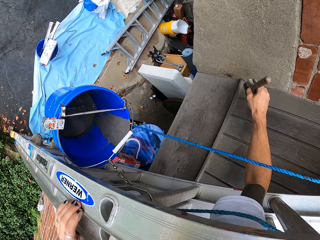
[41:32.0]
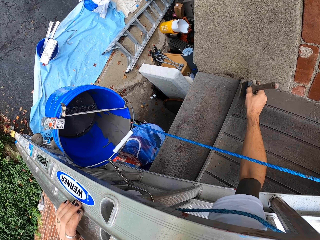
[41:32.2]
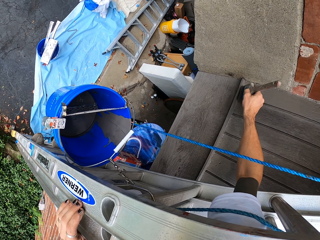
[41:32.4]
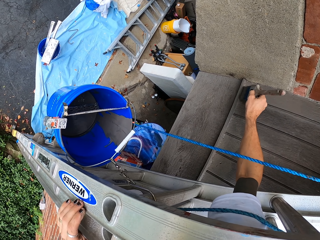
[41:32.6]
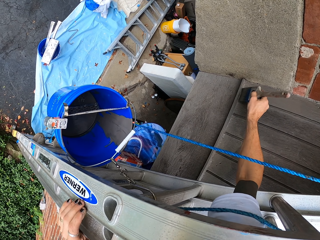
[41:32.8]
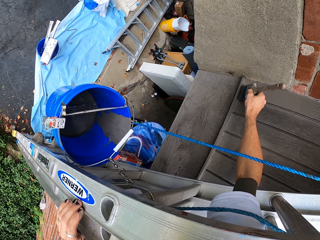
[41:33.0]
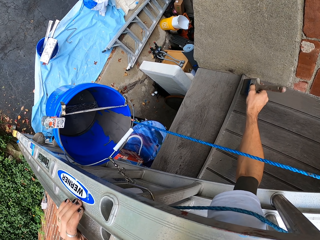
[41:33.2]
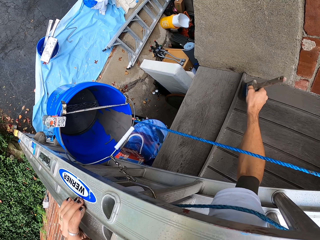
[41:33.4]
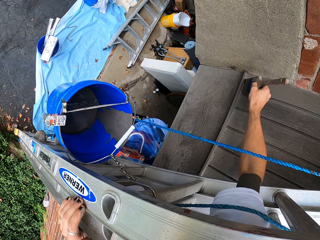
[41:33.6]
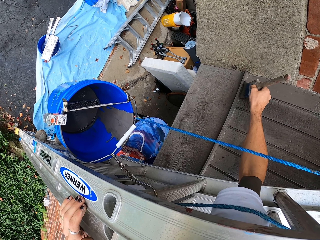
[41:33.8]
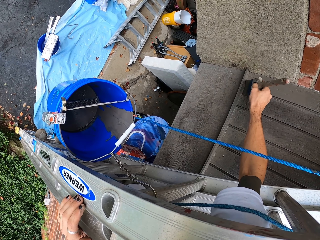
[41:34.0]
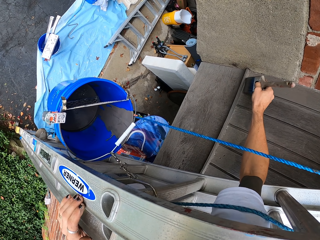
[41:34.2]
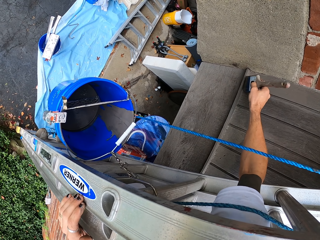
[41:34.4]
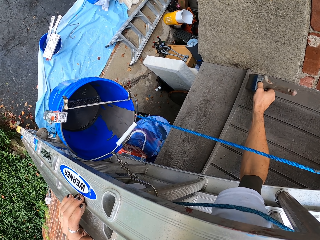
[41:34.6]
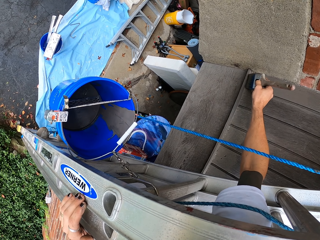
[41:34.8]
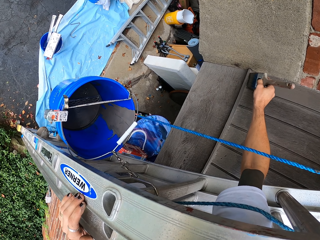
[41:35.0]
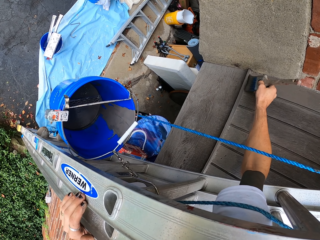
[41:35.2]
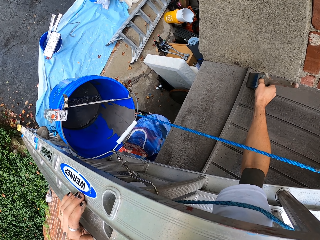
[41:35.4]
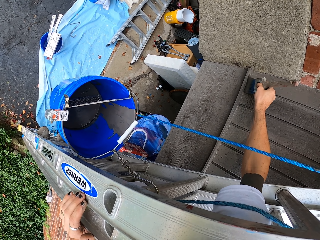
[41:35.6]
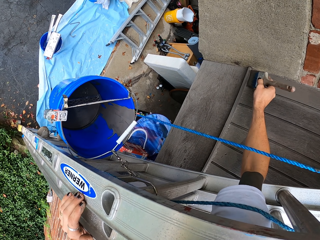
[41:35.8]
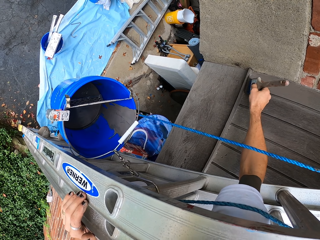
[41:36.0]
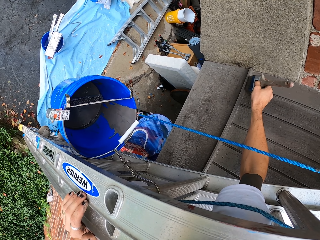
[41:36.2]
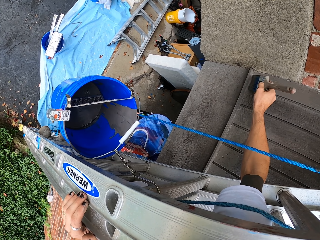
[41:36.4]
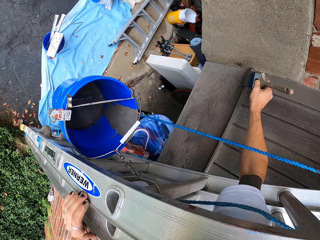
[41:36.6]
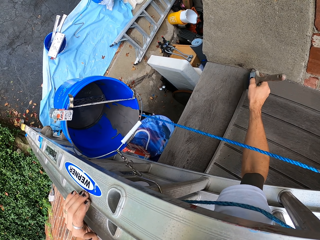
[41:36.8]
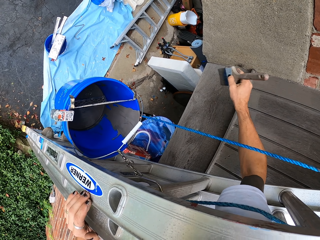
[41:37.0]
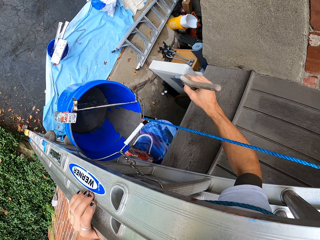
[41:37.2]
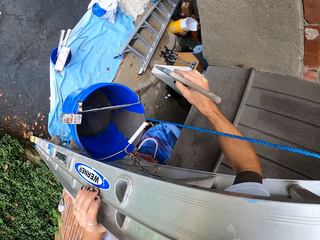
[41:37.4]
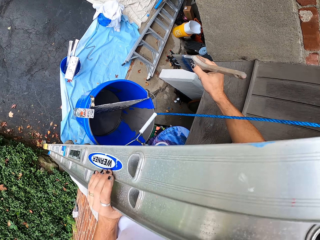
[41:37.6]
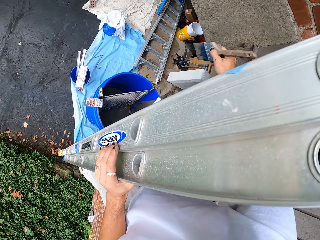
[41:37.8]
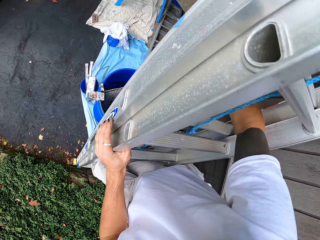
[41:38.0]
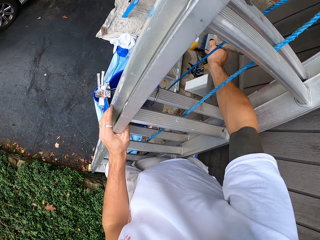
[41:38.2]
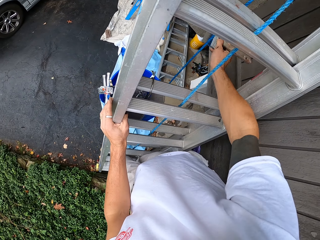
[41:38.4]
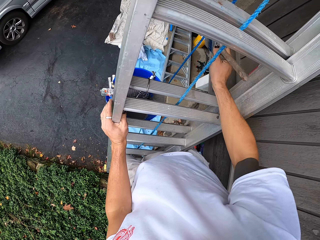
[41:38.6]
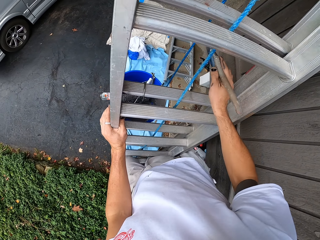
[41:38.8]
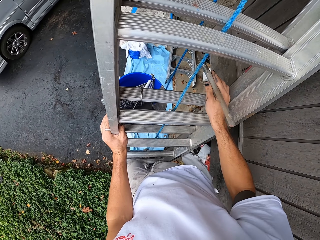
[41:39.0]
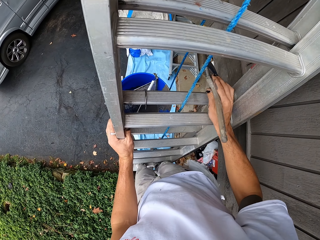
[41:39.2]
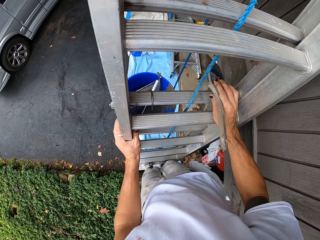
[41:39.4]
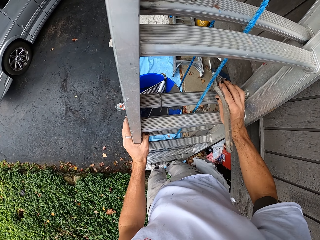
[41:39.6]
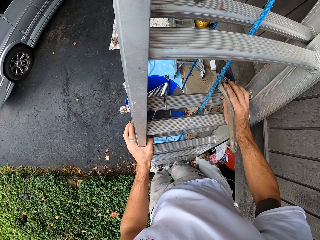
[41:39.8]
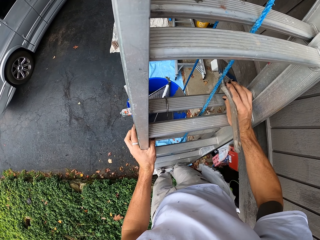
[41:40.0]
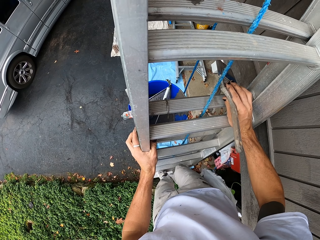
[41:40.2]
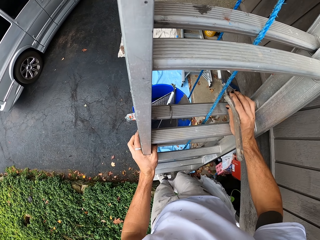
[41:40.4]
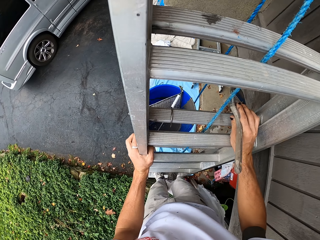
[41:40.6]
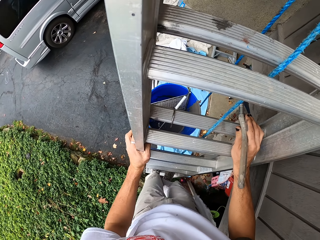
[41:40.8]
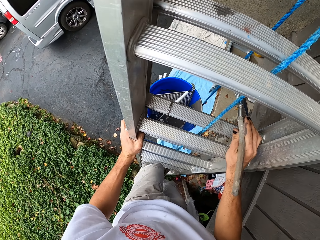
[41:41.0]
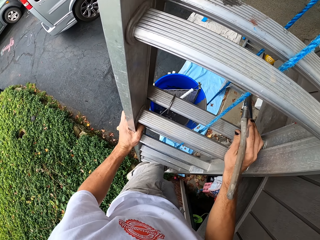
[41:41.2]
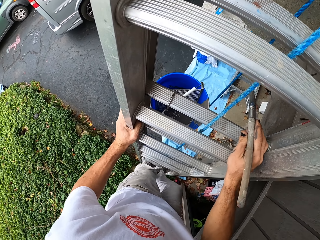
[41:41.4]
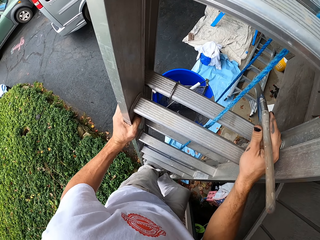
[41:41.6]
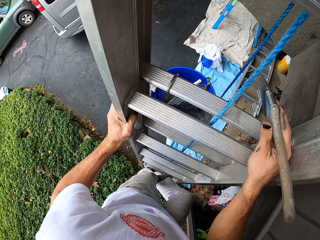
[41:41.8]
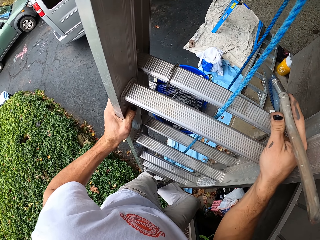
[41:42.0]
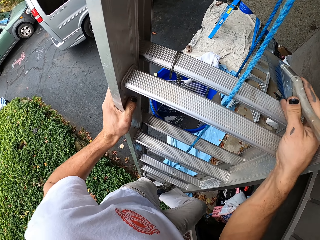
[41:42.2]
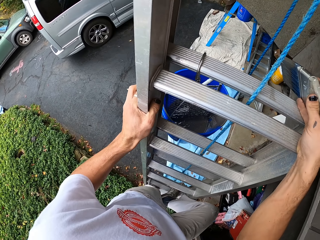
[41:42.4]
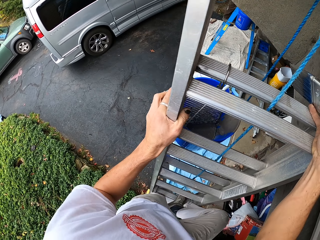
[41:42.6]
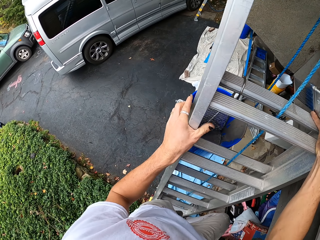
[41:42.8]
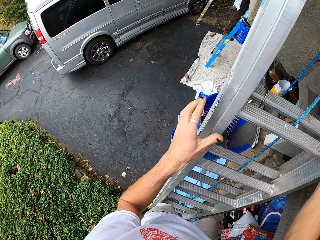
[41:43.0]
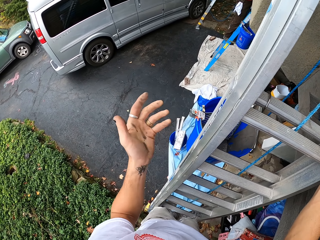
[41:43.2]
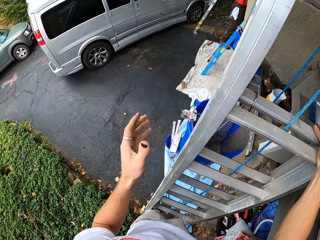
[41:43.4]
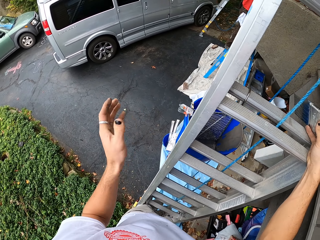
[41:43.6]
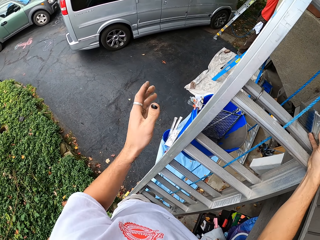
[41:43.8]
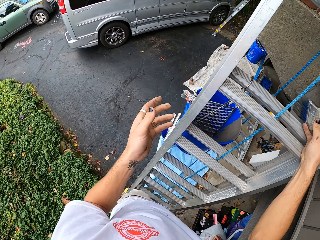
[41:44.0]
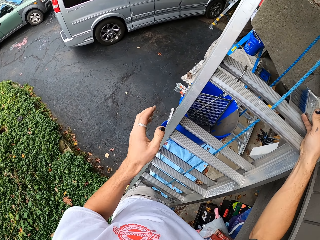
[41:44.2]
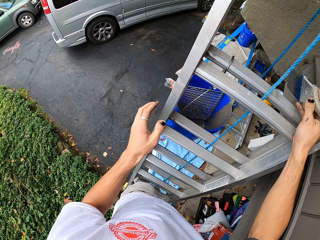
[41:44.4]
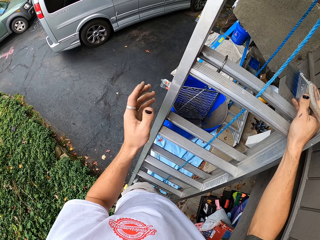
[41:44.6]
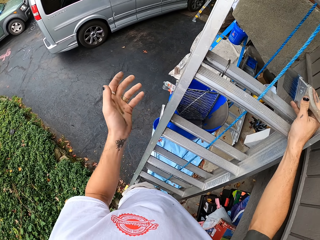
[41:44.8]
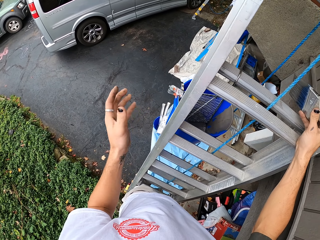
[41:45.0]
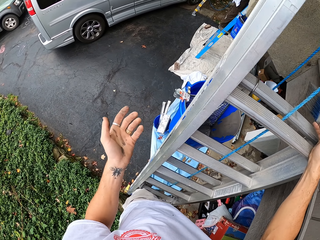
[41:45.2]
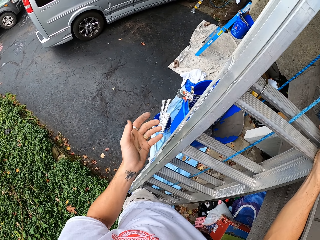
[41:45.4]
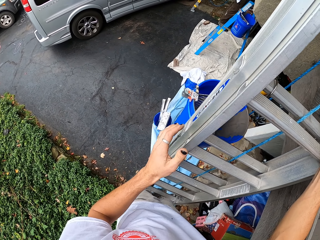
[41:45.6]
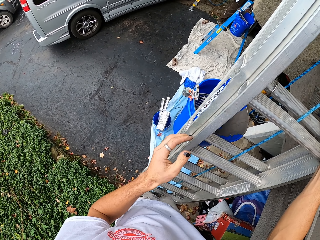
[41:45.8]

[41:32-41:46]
The camera wearer stops painting. They look around and climb down the stairs. They talk to a person.

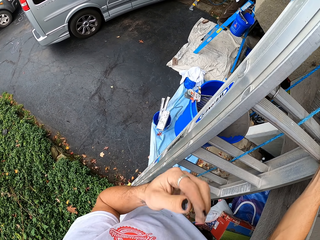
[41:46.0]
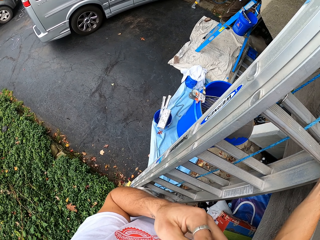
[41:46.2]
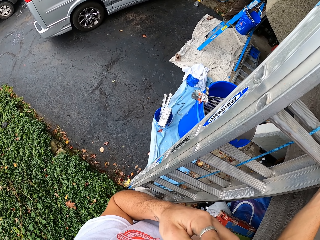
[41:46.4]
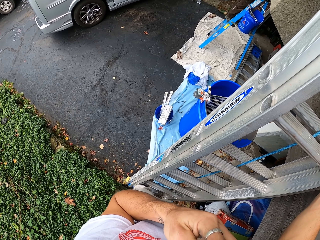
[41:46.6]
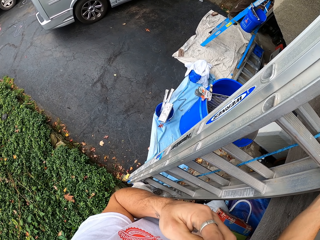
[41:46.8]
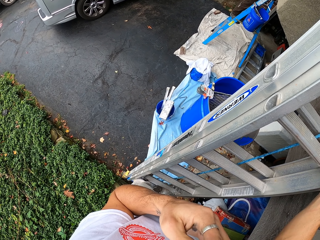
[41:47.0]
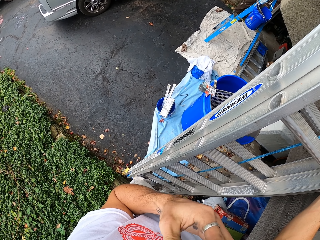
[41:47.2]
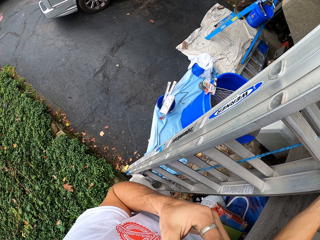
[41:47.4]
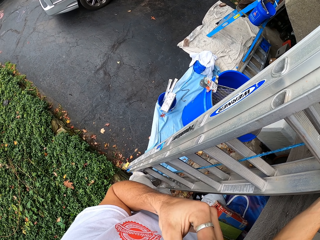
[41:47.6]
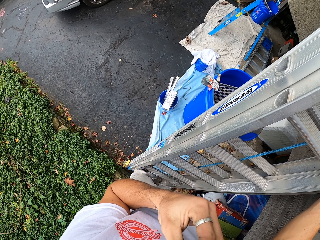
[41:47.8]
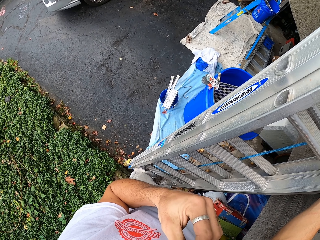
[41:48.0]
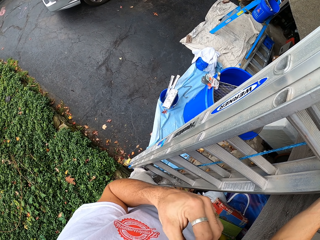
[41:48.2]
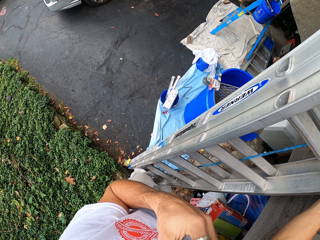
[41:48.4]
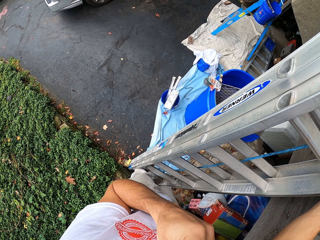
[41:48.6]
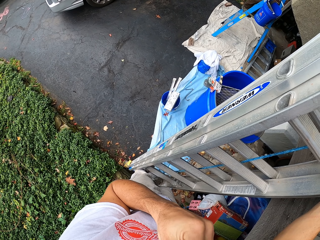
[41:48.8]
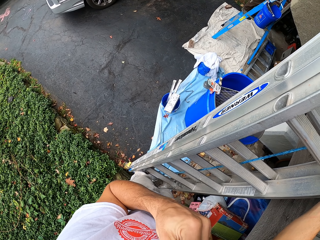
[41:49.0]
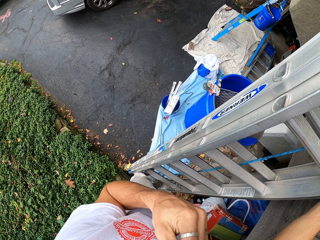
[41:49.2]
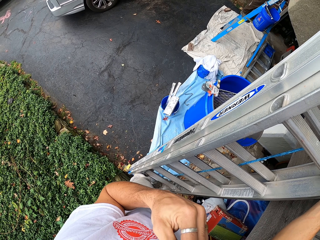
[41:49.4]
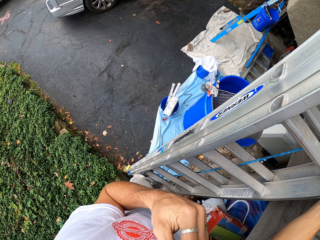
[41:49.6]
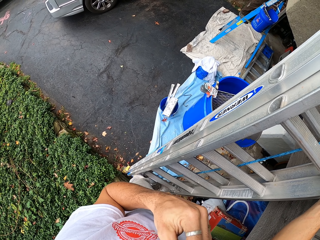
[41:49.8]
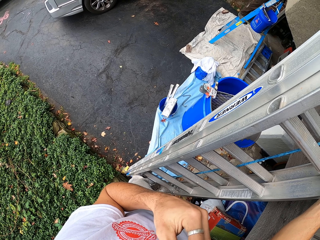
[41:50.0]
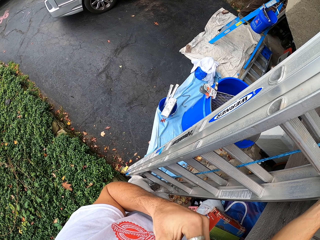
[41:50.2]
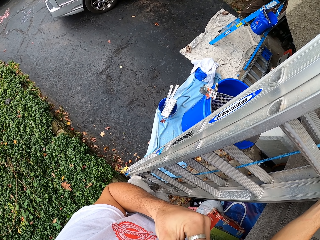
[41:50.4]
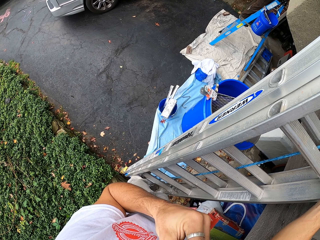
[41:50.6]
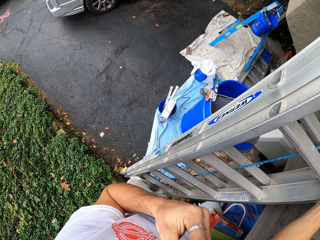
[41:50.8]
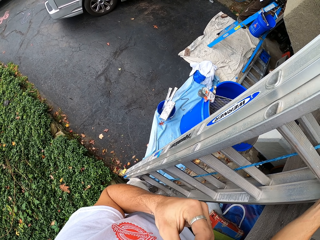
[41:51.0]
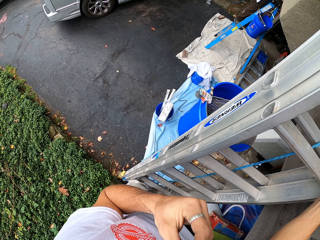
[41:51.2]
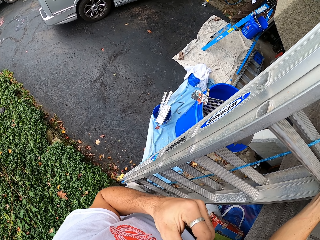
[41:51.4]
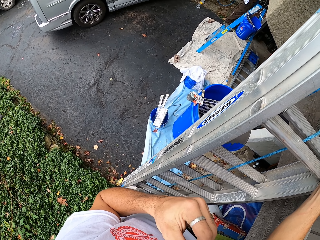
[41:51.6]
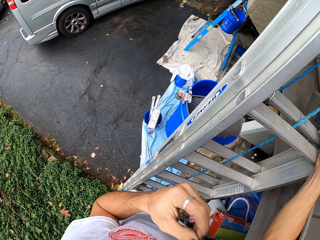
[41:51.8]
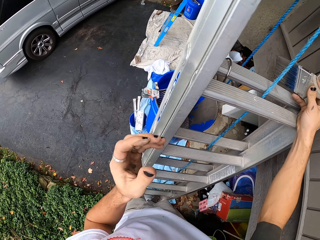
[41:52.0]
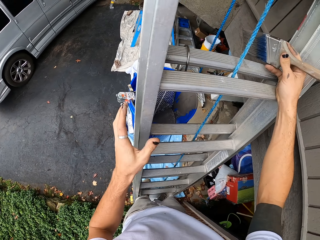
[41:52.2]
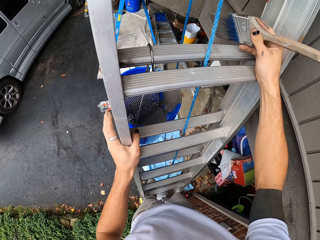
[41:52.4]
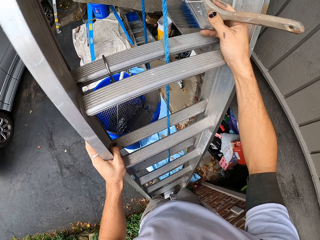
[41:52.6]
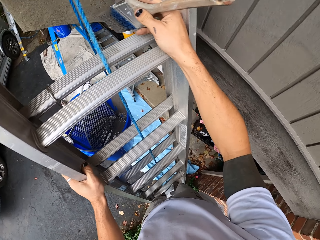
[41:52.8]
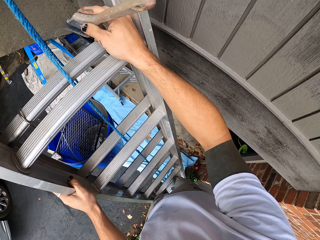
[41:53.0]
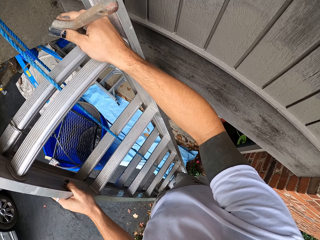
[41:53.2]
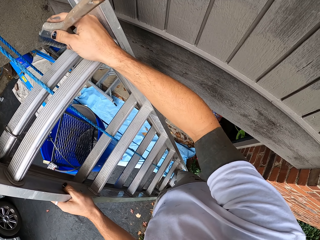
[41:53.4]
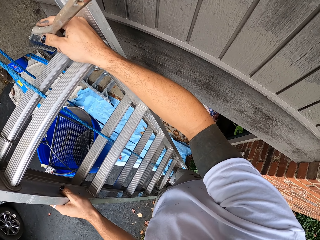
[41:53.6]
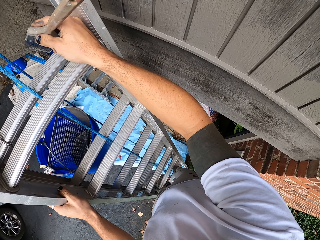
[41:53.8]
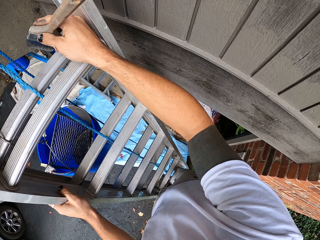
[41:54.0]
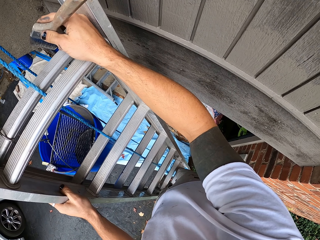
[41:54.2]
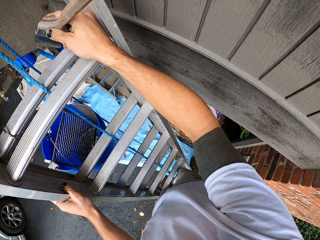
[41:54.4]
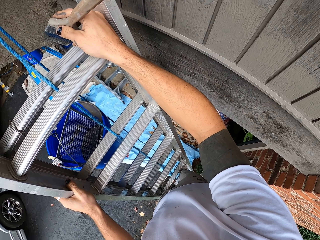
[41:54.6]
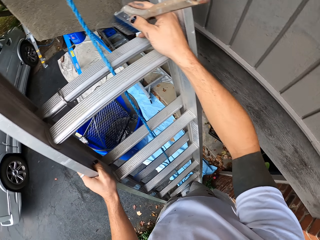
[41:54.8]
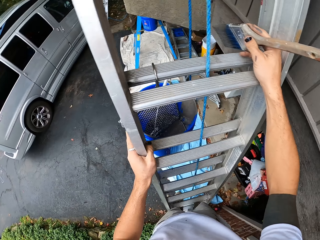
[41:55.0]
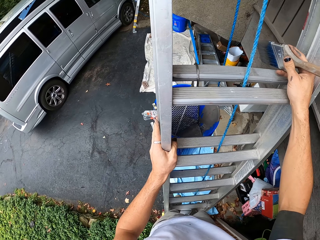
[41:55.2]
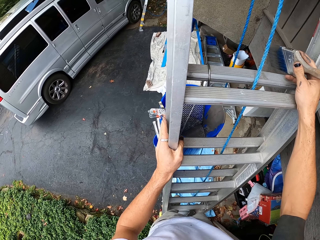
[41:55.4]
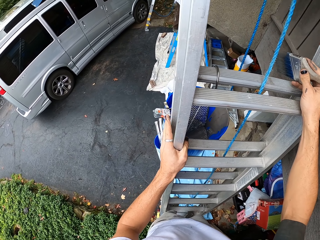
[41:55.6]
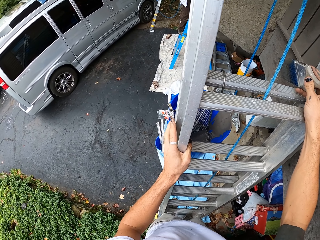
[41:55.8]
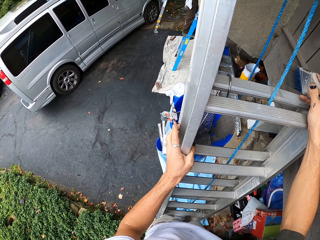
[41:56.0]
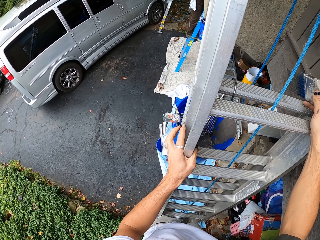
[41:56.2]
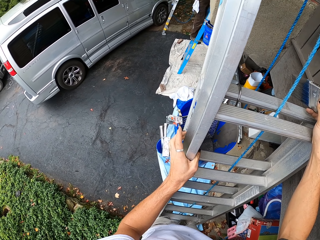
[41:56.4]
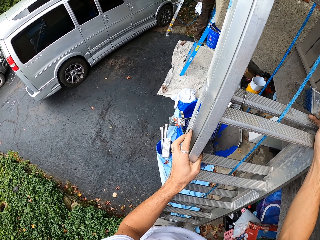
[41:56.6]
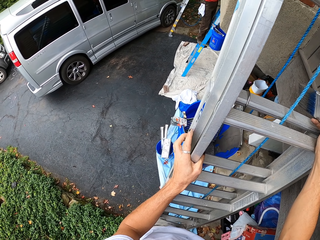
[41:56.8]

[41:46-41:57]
The camera wearer looks around.
